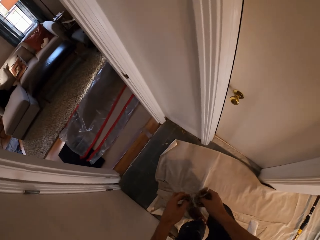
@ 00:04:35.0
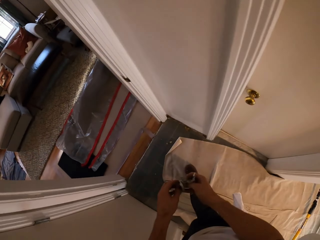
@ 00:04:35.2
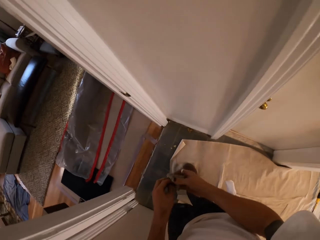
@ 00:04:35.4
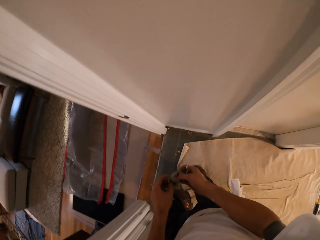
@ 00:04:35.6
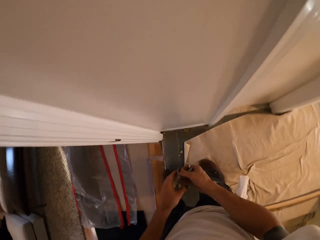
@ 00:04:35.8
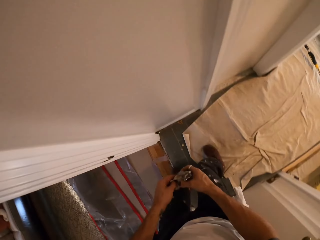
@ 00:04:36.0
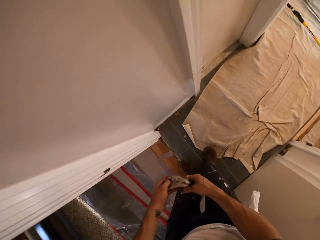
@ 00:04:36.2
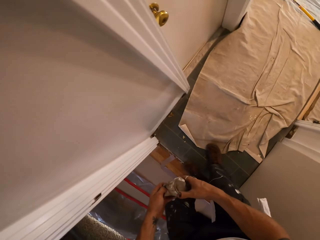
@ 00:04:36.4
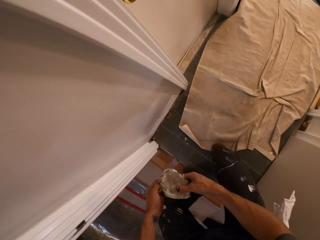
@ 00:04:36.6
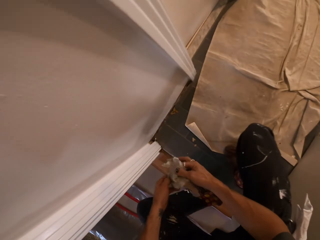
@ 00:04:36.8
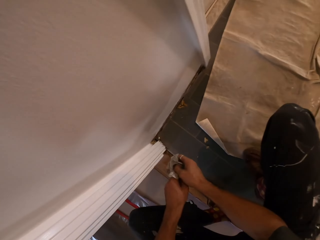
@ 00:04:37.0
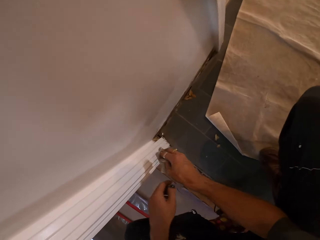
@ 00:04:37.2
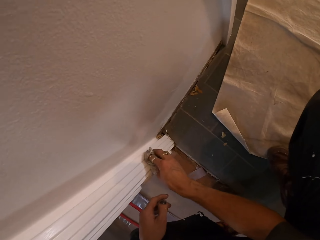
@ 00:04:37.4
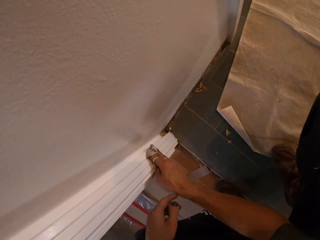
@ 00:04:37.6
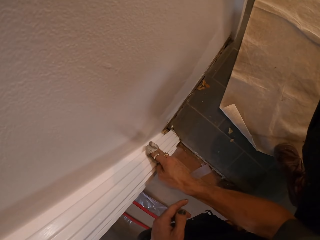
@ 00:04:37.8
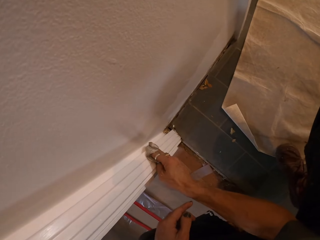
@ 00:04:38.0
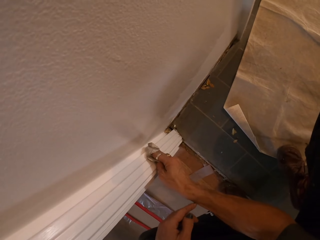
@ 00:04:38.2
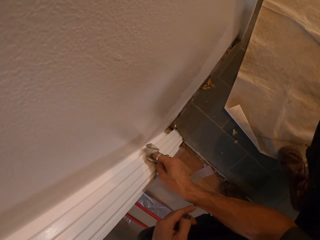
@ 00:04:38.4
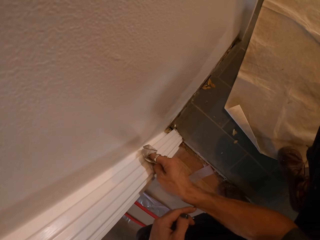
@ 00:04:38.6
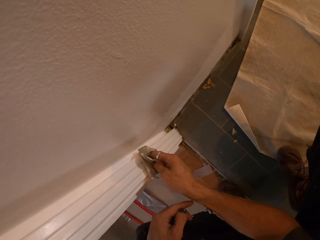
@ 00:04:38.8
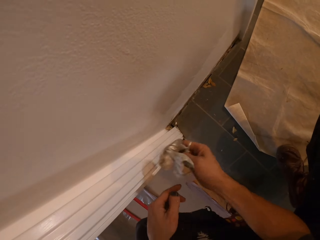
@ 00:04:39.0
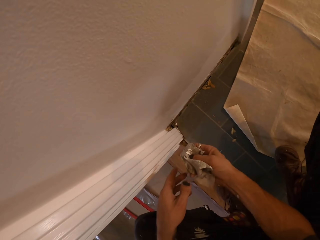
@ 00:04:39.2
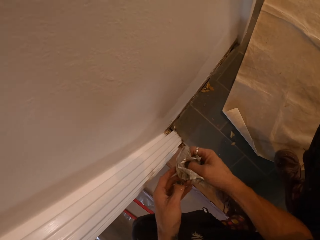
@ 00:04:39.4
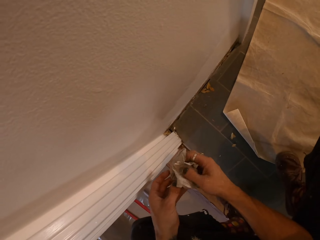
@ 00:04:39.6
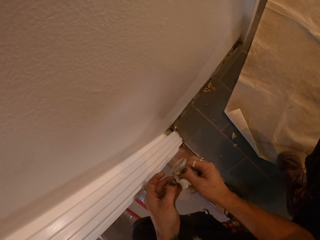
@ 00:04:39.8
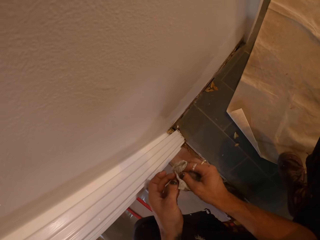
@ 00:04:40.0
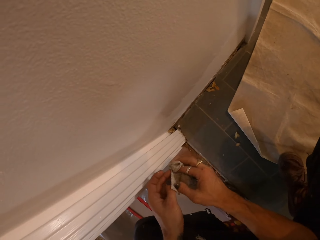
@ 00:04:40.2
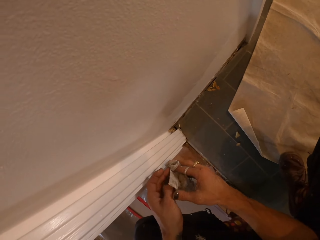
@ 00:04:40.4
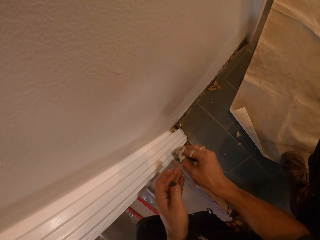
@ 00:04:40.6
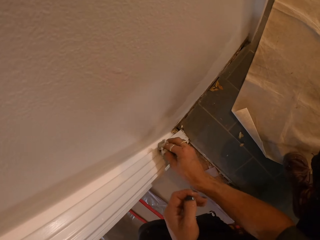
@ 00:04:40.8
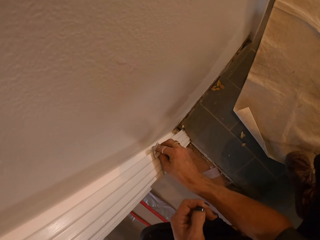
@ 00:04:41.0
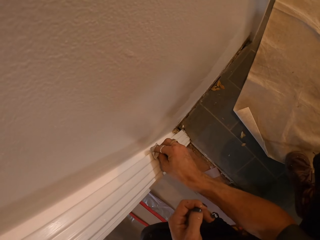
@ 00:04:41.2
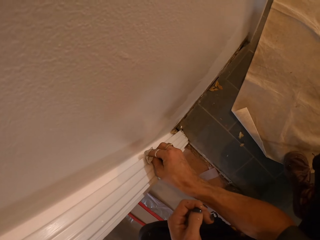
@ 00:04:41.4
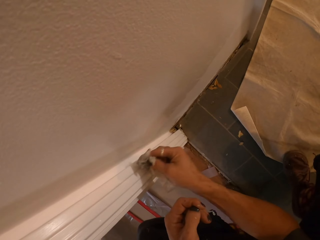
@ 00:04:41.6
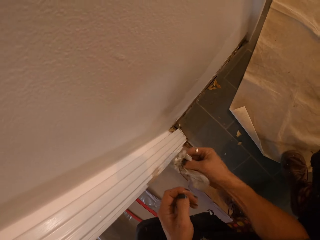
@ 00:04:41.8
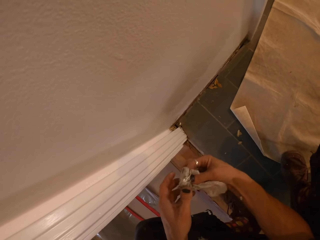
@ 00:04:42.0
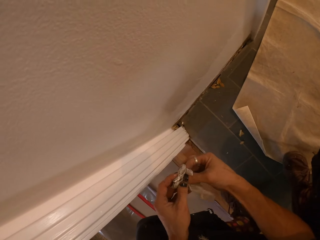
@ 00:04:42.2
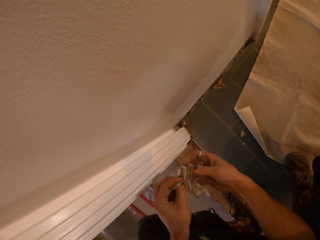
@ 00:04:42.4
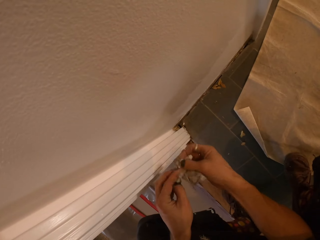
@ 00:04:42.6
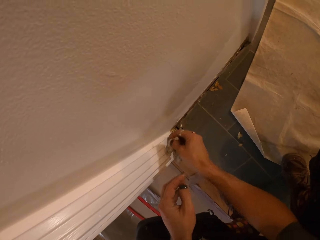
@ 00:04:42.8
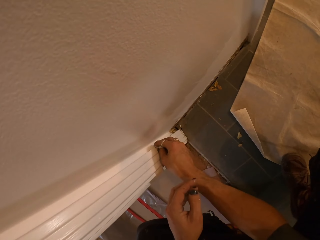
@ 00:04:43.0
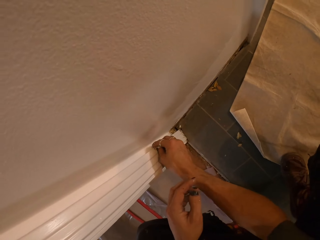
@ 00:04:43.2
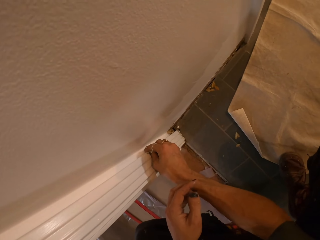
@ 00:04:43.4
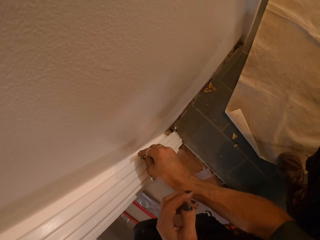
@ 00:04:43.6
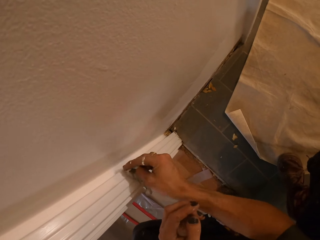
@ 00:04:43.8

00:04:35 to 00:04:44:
The camera wearer kneels. They wipe paint from the wall.

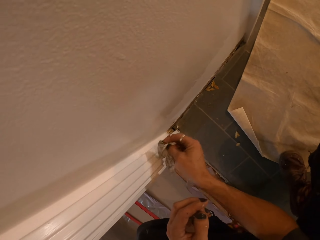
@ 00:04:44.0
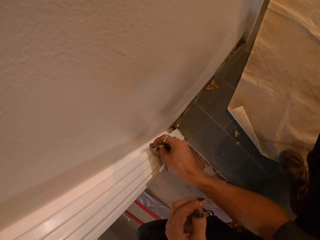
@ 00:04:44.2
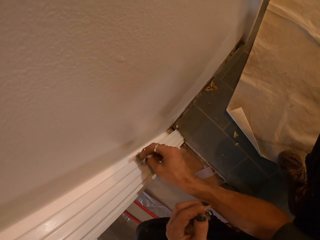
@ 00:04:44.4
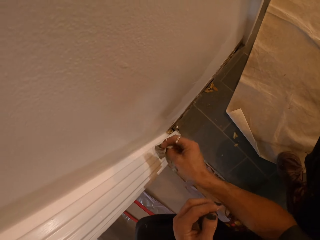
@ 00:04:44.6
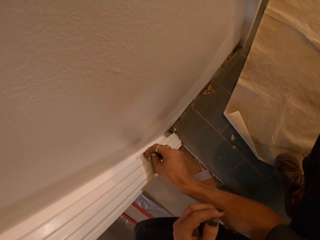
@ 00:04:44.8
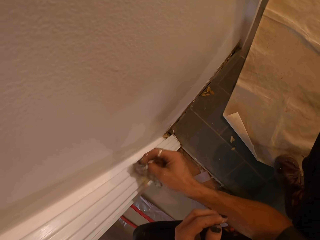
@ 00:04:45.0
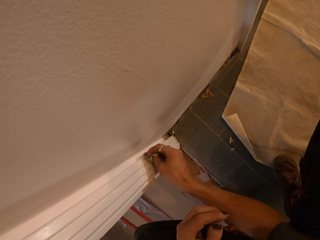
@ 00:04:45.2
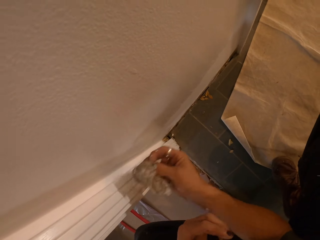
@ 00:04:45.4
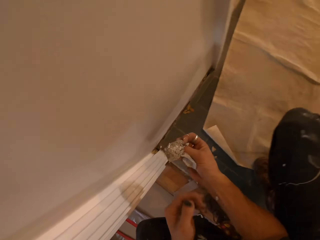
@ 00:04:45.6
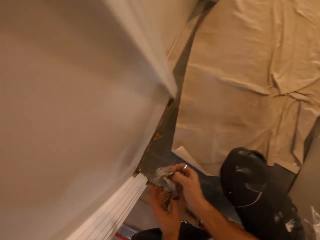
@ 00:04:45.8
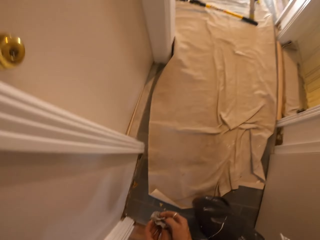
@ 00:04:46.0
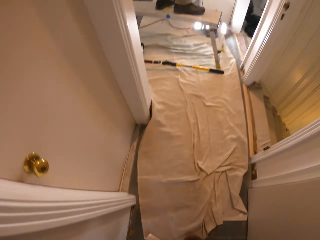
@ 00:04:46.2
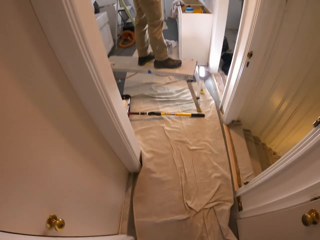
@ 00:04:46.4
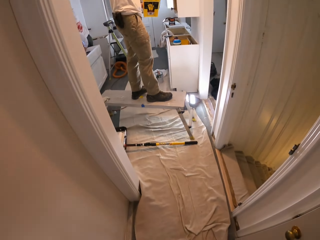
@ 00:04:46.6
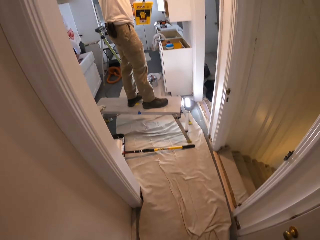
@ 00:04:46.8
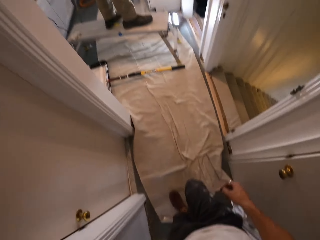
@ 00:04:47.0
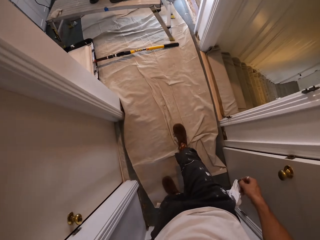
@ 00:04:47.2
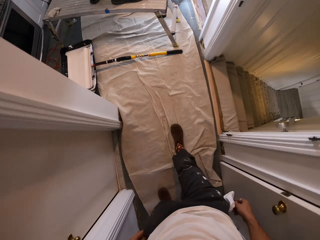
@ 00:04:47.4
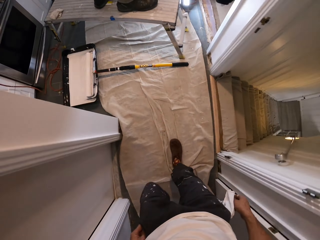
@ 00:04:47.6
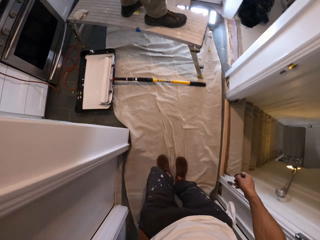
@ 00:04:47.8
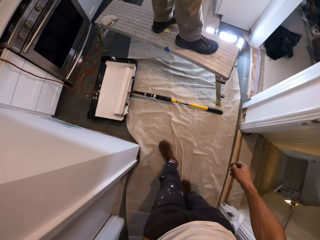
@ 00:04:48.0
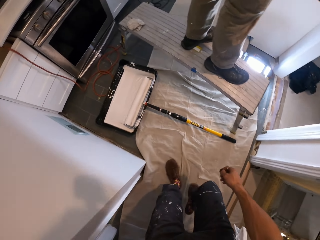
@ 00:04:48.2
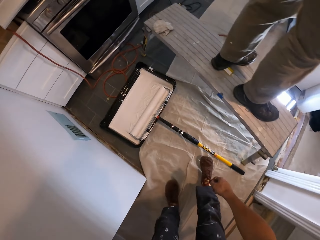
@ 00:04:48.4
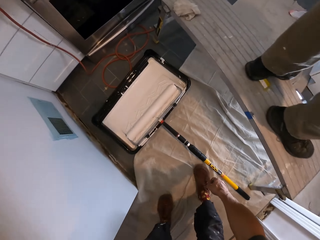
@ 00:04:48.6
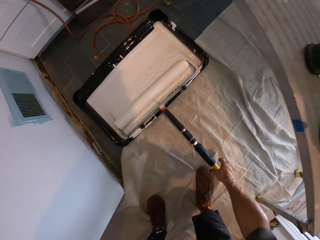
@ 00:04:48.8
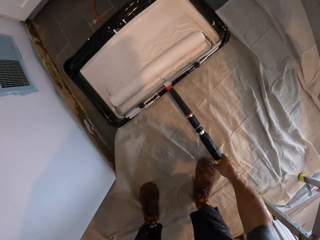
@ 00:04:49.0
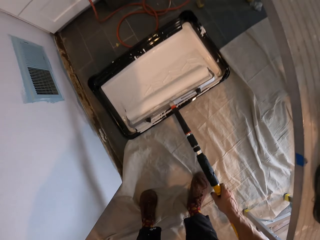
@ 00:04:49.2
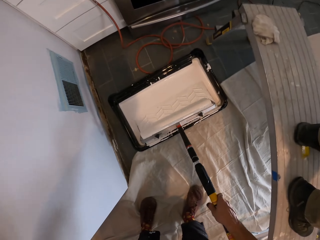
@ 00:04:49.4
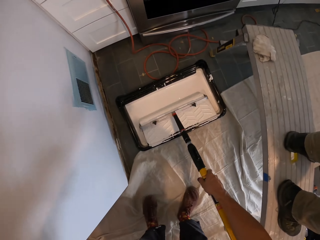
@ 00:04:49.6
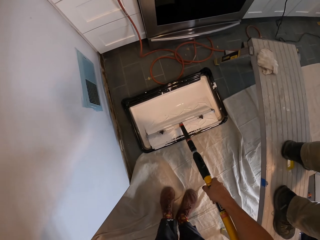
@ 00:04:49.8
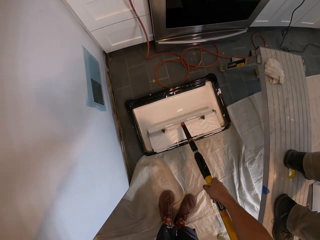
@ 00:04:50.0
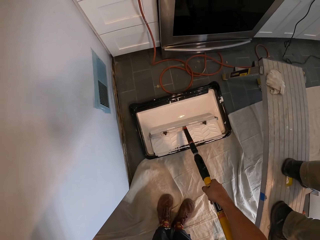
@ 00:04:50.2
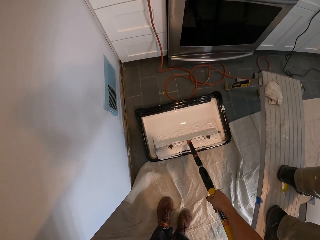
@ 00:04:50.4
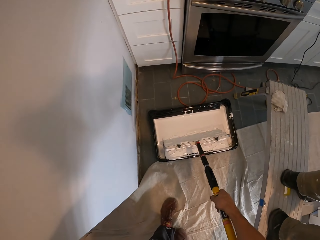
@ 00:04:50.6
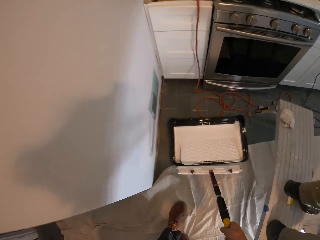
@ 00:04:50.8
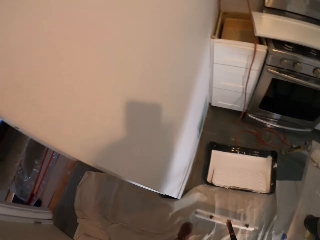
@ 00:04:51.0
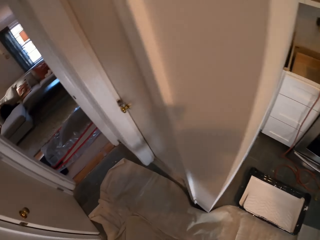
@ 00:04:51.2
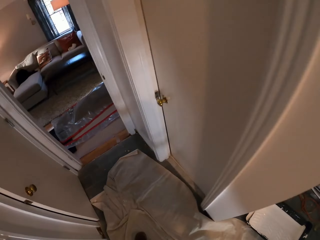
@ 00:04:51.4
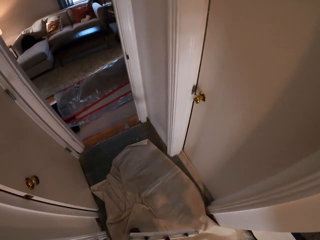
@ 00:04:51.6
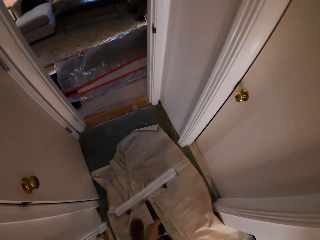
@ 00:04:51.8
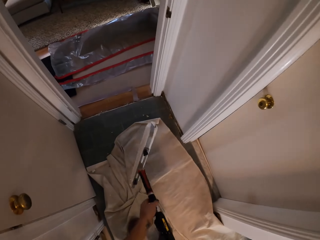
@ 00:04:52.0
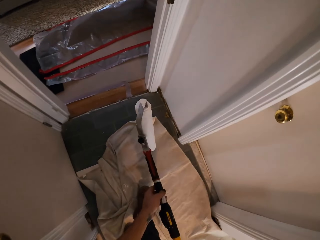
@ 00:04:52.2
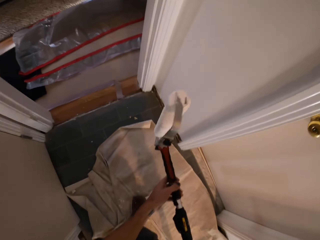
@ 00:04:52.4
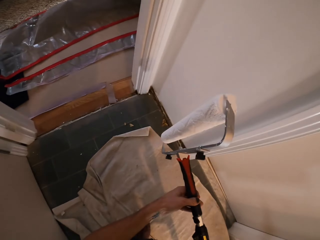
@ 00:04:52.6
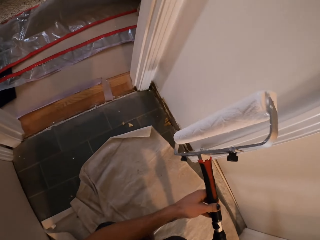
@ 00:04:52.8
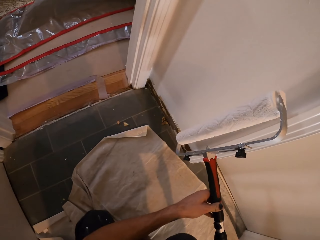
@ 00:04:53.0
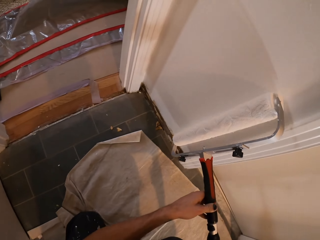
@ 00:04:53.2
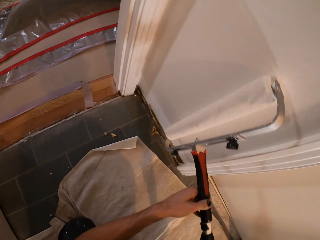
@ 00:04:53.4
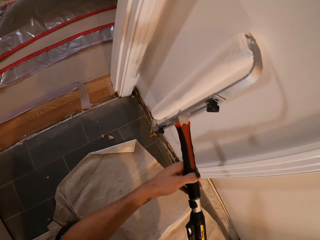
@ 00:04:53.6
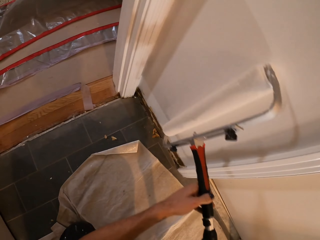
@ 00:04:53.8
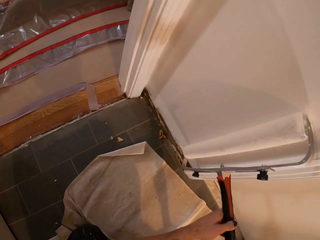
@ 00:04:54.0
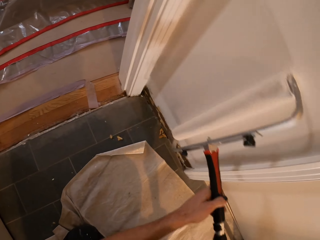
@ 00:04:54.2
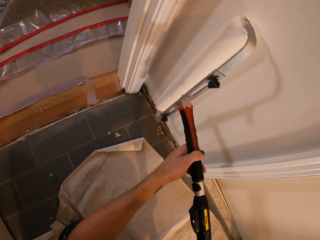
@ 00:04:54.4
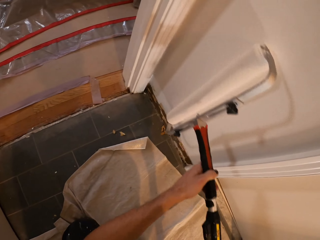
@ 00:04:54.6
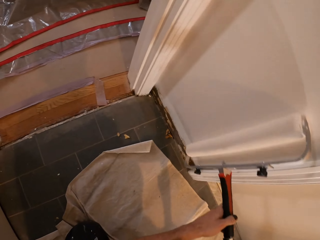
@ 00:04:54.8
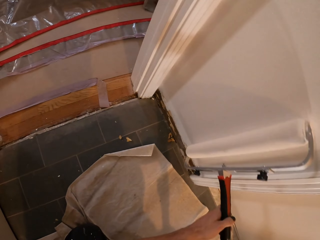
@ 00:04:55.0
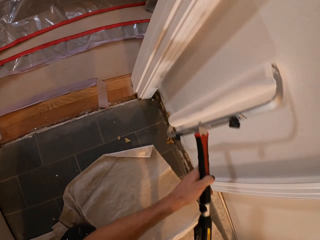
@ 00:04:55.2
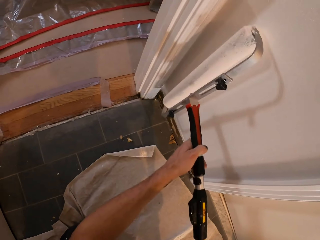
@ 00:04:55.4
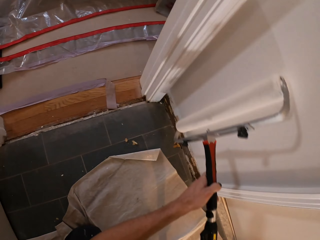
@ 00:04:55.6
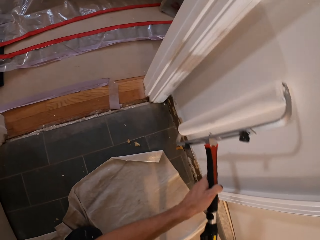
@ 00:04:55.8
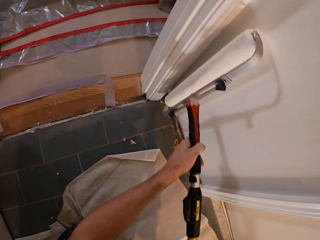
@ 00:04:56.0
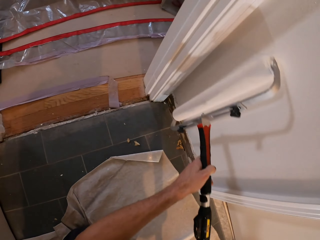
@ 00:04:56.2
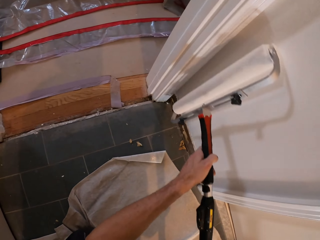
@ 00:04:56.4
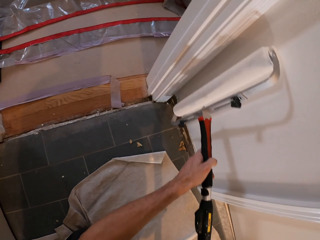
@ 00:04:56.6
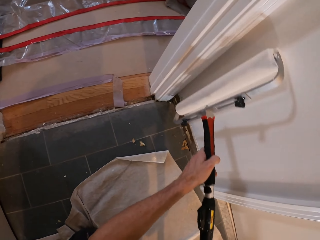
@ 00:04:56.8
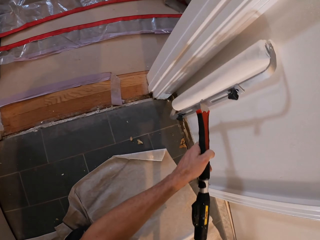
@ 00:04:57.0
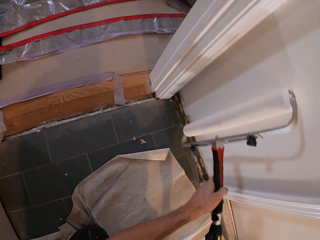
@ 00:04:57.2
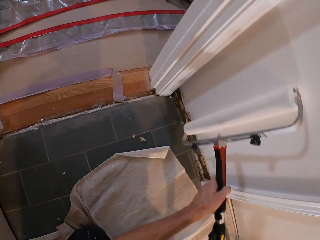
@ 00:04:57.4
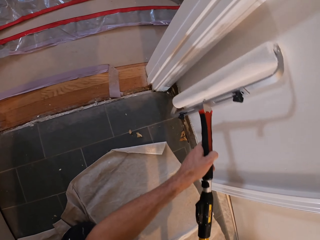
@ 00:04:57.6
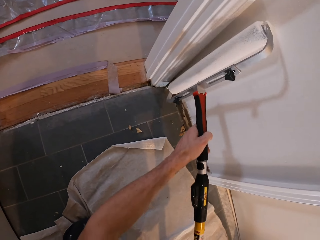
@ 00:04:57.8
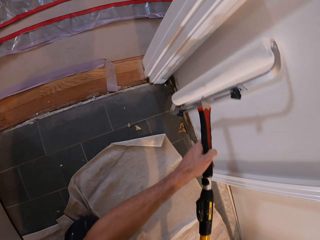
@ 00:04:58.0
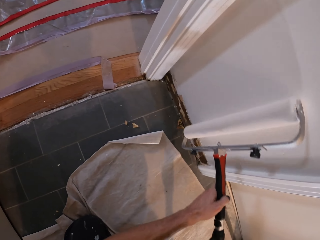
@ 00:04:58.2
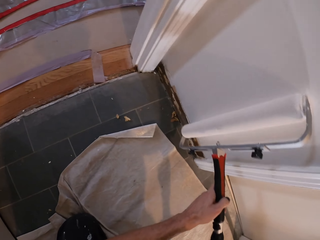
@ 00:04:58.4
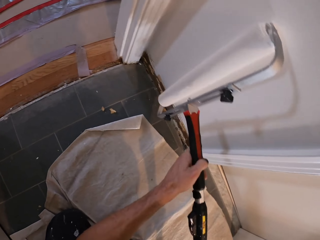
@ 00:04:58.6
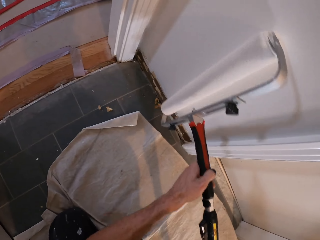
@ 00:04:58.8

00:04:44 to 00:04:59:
The camera wearer stands up, walks around the house, and looks down. They pick up the paint roller and rub the roller on the paint container. They turn around, walk around the house, and paint on the house wall.
